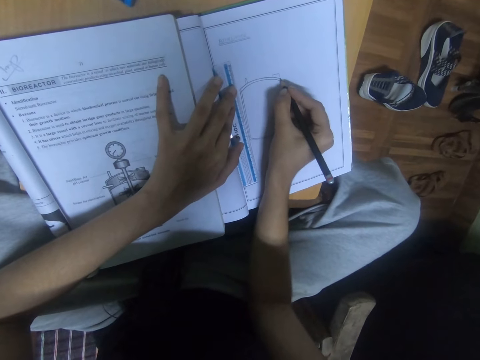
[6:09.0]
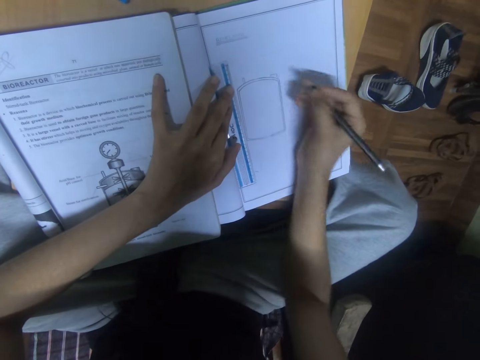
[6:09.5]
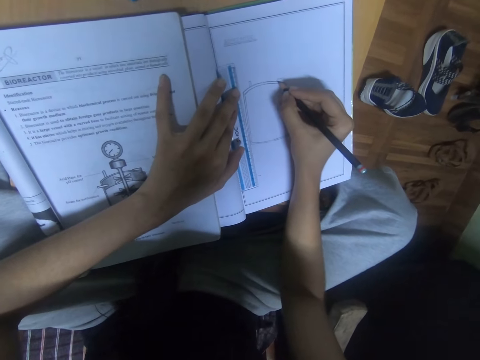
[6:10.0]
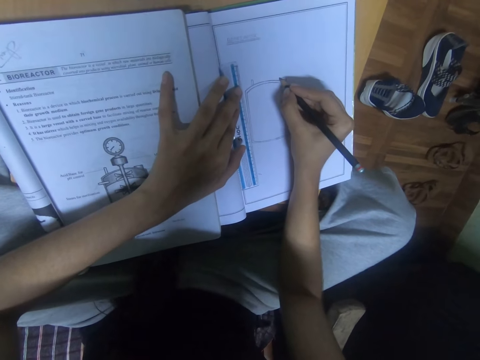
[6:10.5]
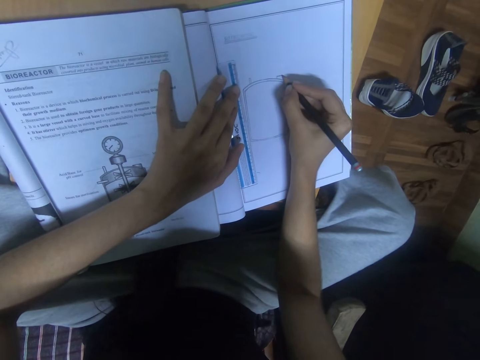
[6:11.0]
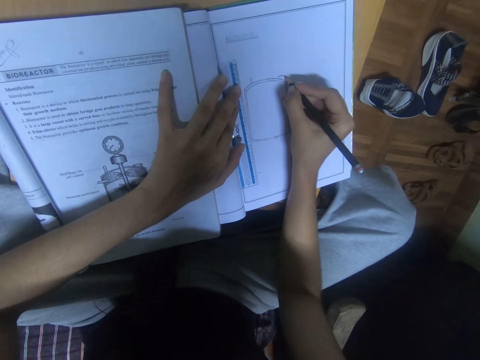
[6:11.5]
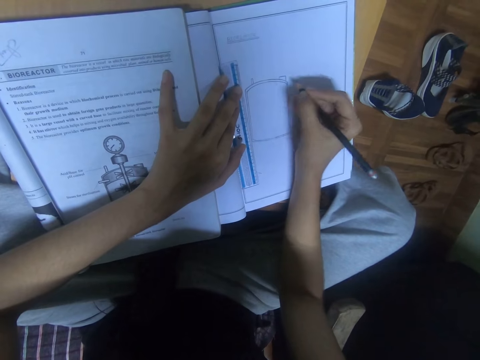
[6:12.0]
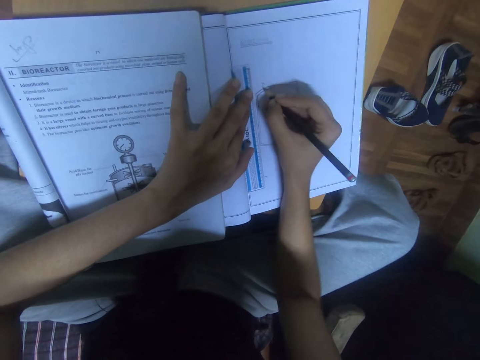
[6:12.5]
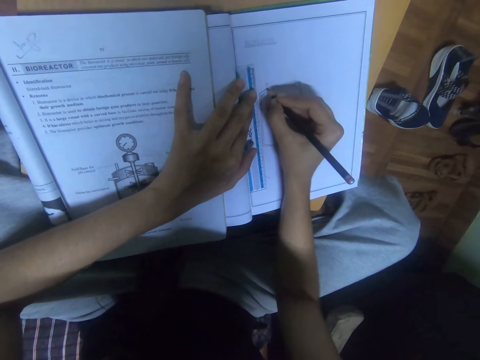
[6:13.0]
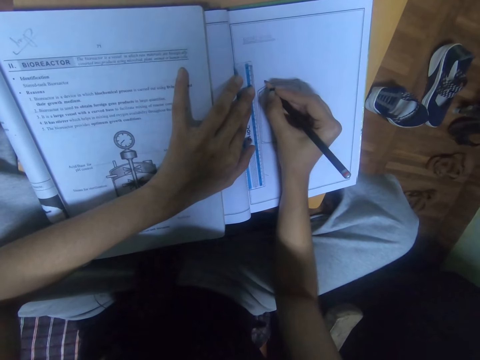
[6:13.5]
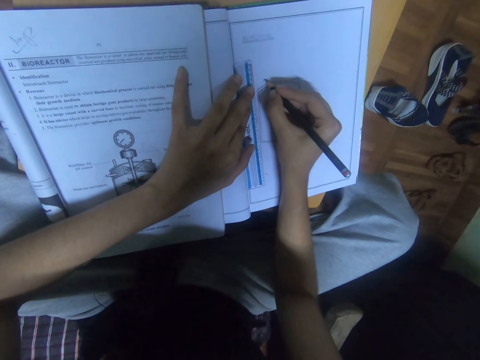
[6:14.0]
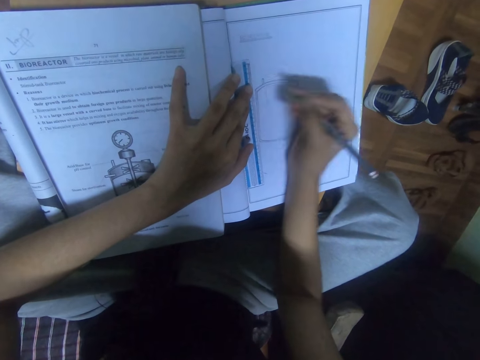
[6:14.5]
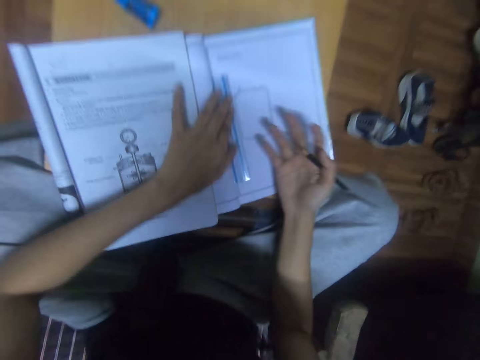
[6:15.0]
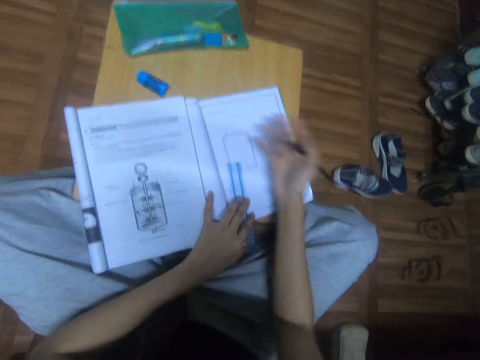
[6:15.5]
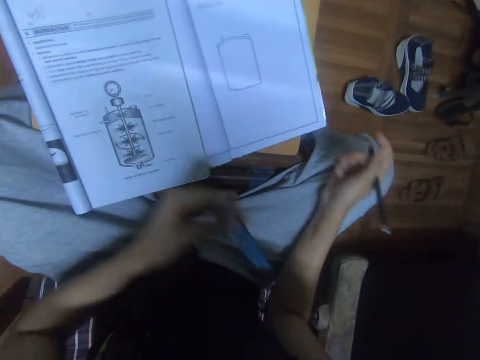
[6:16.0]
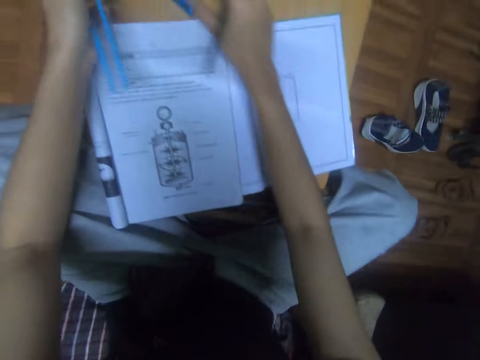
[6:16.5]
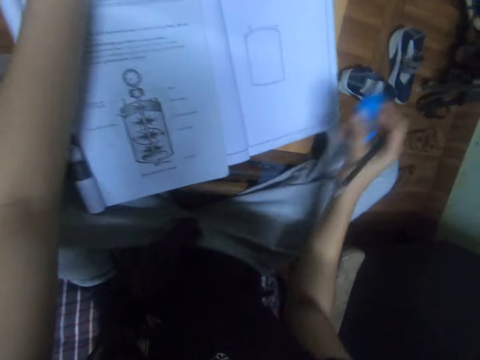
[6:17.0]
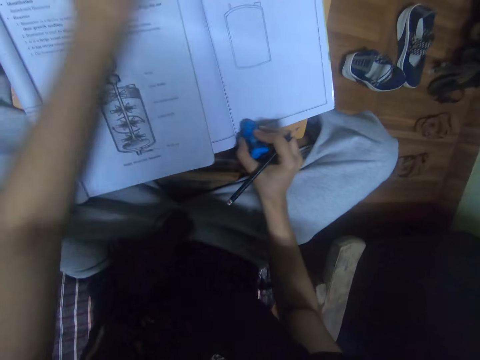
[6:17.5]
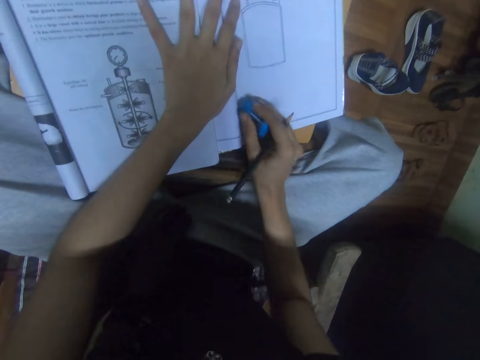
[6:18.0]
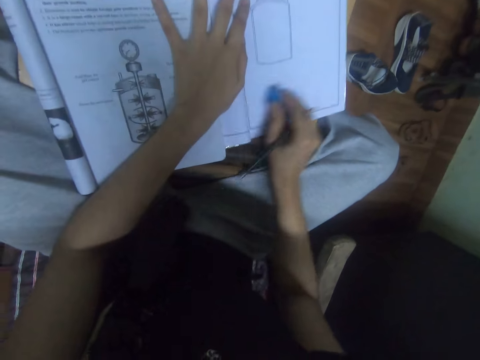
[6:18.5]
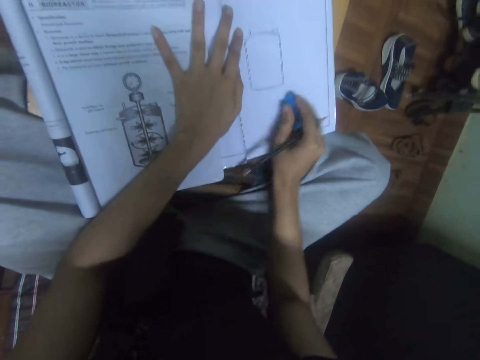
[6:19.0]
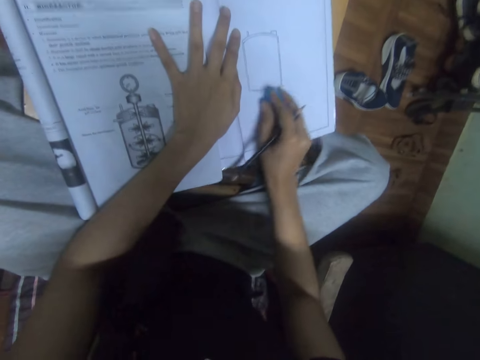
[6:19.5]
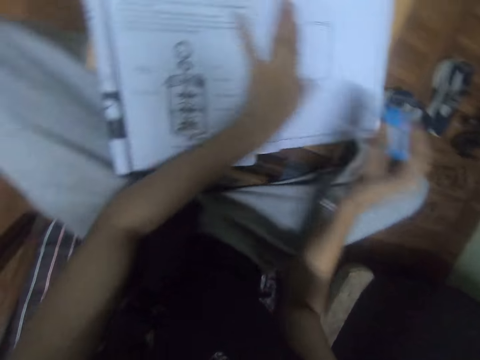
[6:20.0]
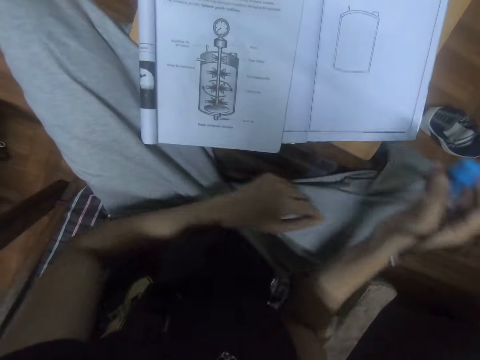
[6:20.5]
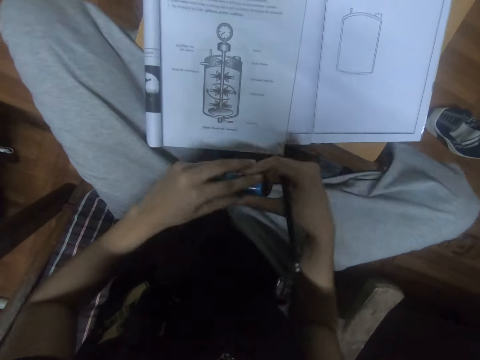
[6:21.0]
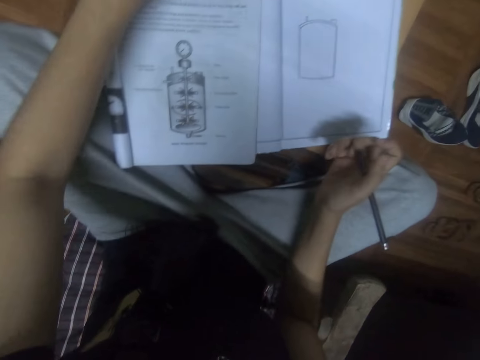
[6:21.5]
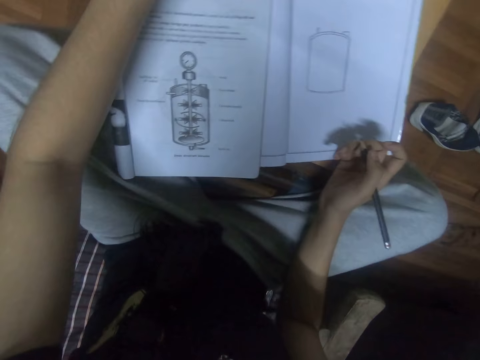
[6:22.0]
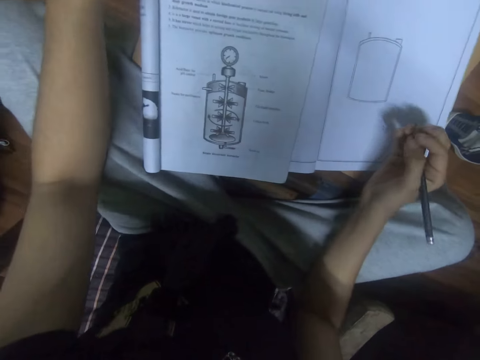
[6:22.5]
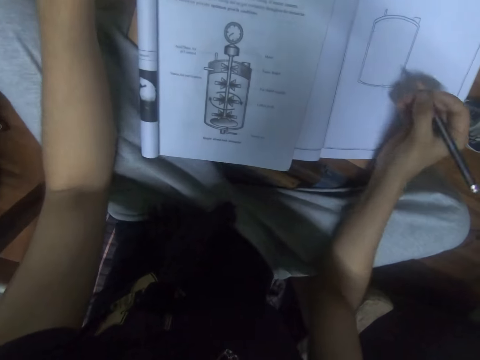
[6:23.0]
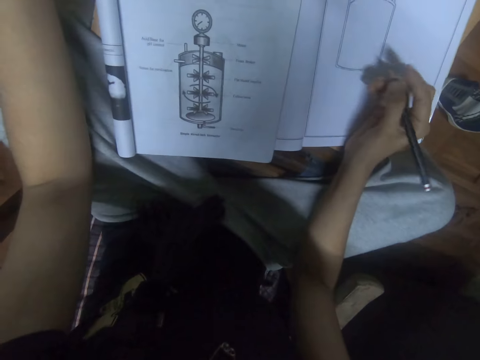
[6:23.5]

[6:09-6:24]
The camera wearer draws on the book with a pencil. They move a ruler and put the ruler on the table. They pick up a rubber. They pick up the ruler with the left hand. They rub the book with the pencil rubber. They take the rubber with the left hand and put the rubber on the table.

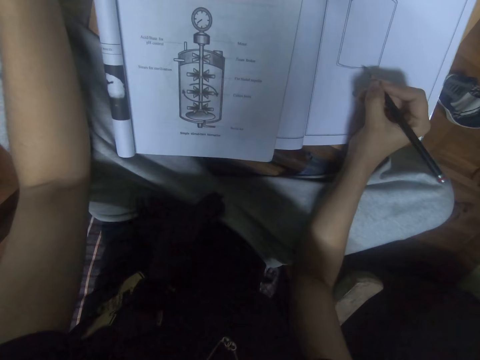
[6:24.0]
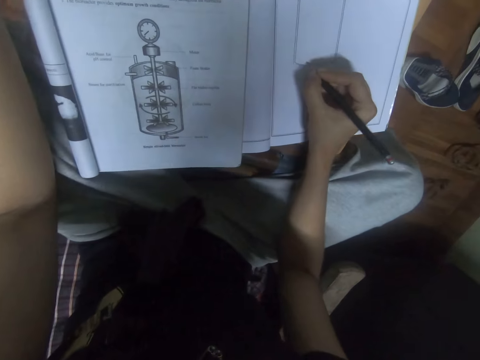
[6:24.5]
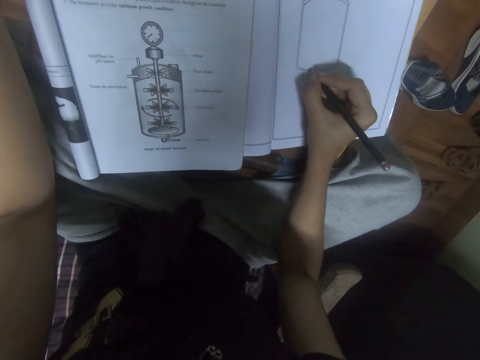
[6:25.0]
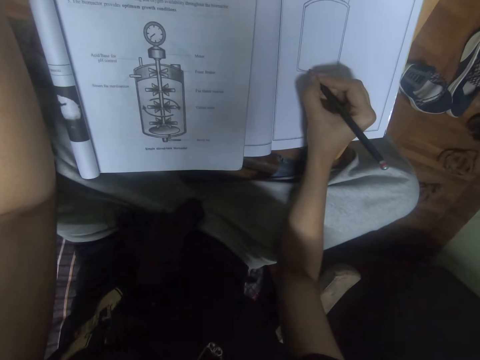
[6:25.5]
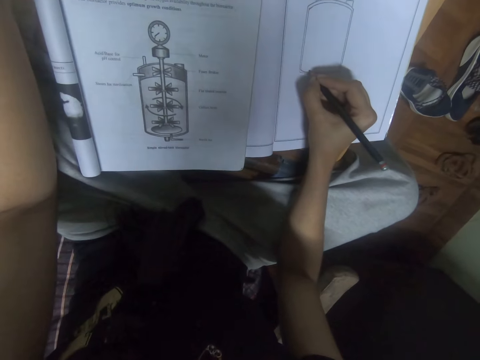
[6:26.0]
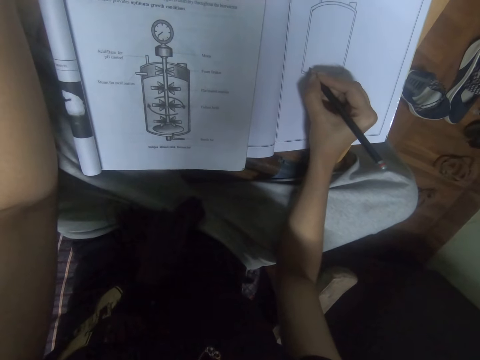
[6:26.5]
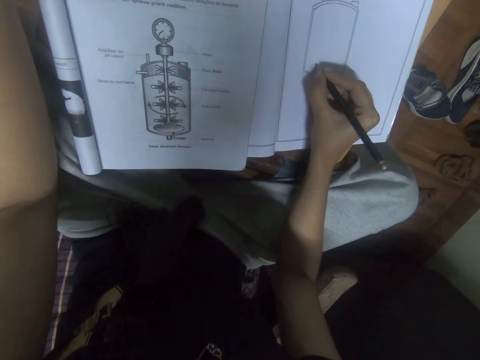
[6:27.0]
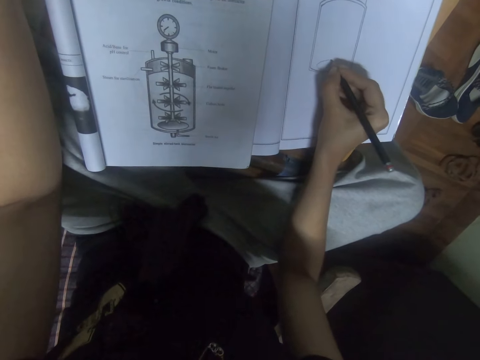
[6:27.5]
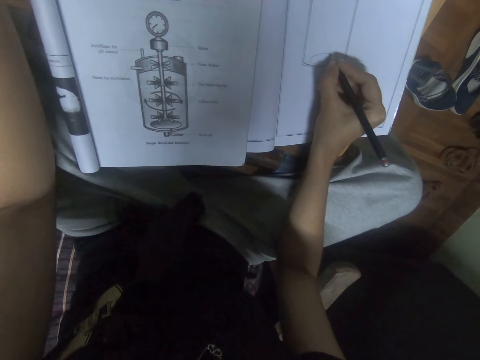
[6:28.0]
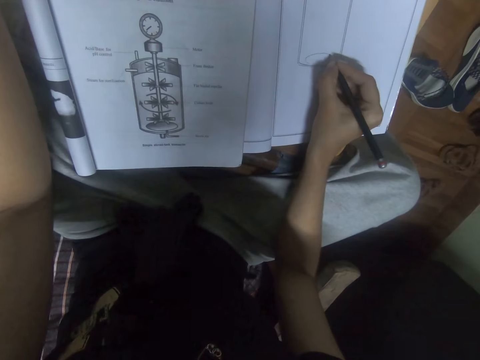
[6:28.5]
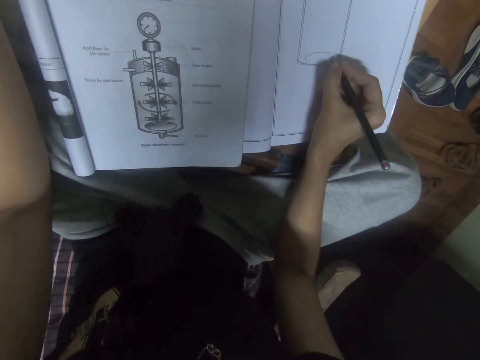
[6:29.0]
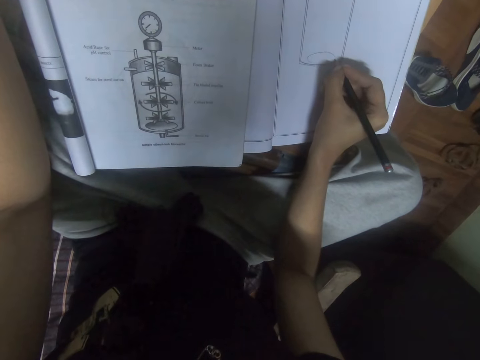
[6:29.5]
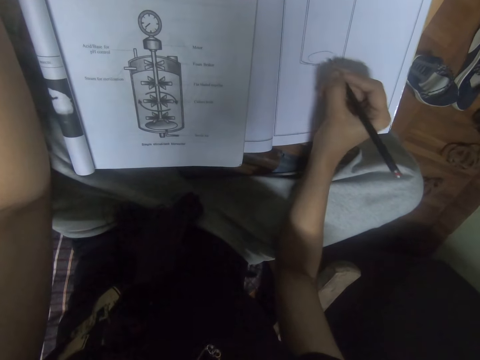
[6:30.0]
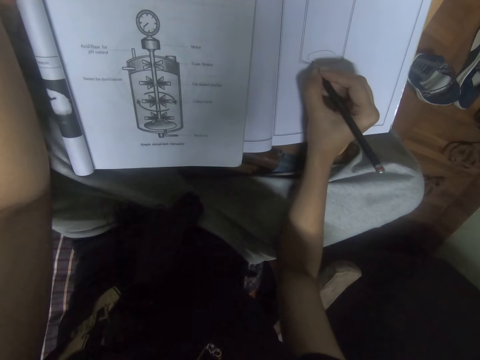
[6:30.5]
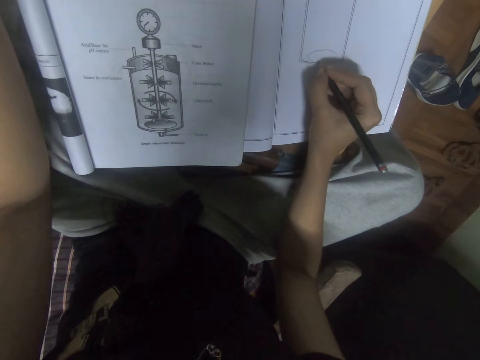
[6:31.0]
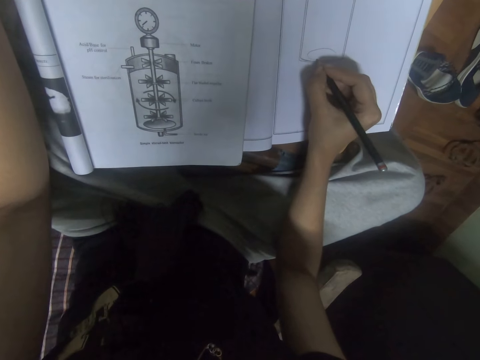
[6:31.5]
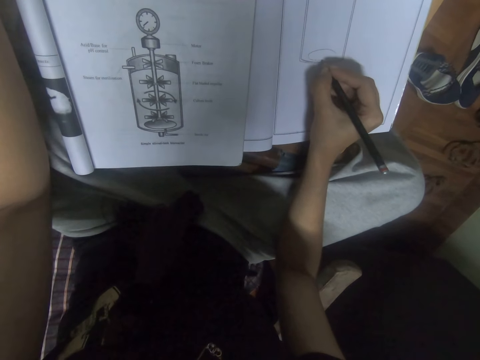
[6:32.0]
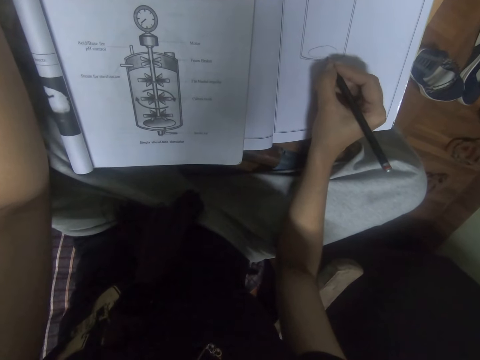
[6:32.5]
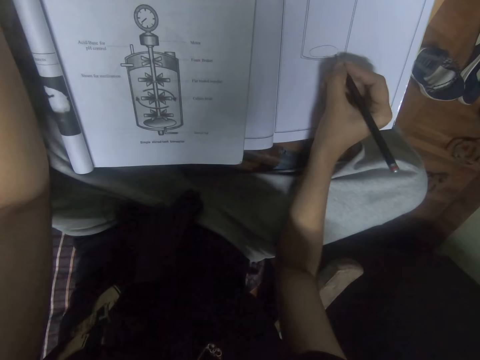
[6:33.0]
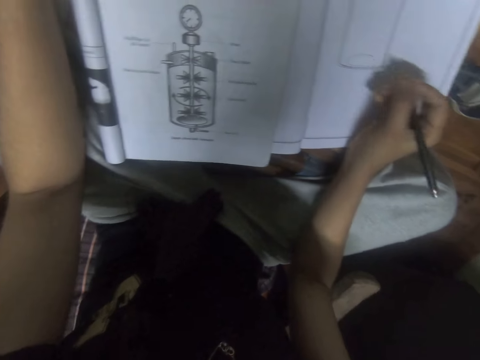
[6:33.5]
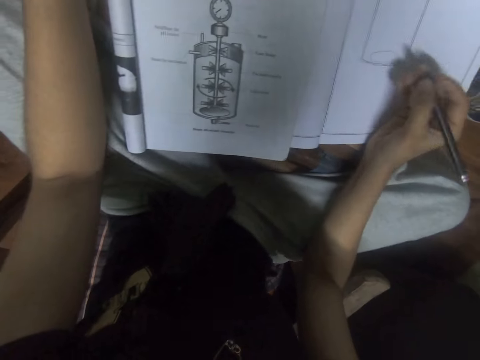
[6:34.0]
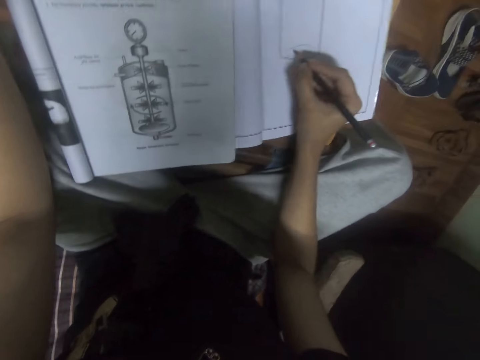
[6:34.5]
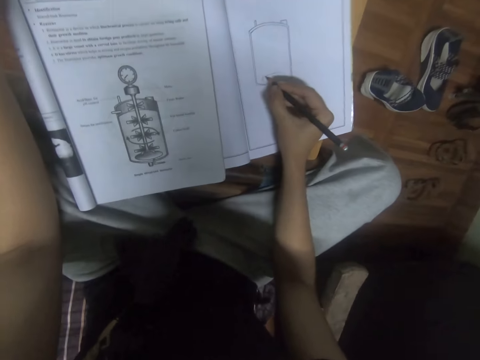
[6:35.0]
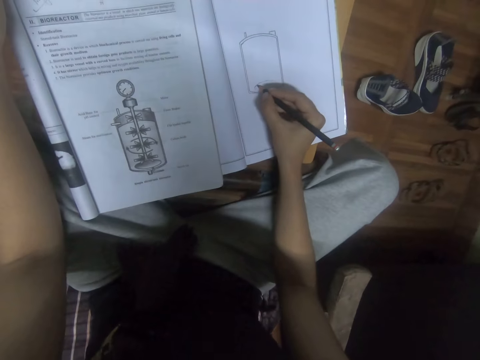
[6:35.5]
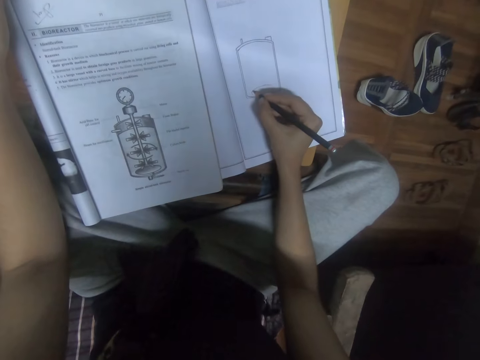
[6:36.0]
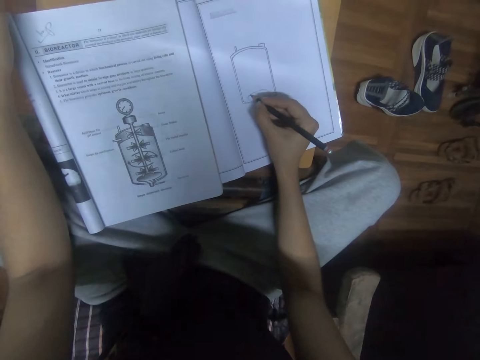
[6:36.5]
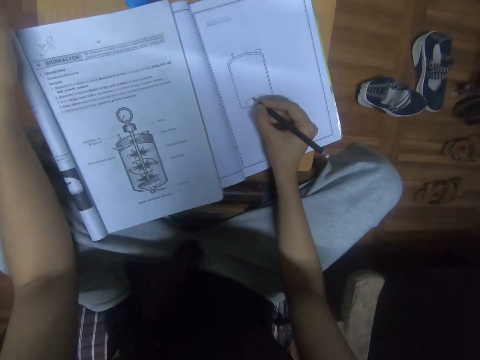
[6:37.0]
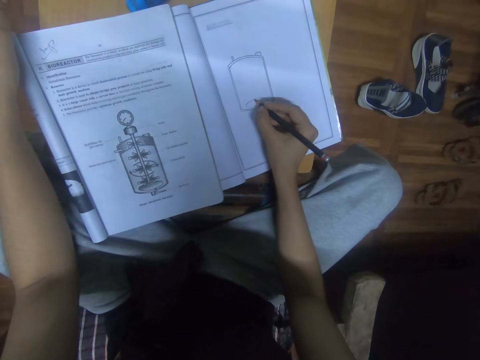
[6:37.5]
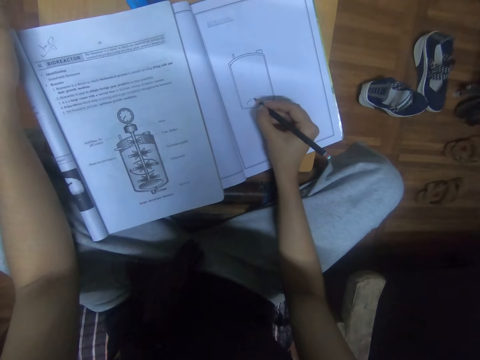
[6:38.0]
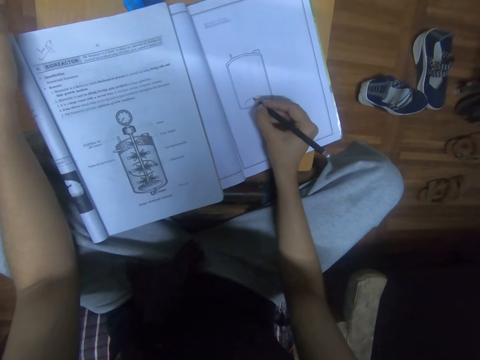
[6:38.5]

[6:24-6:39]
The camera wearer draws in the book using a pencil. They look at the book.
